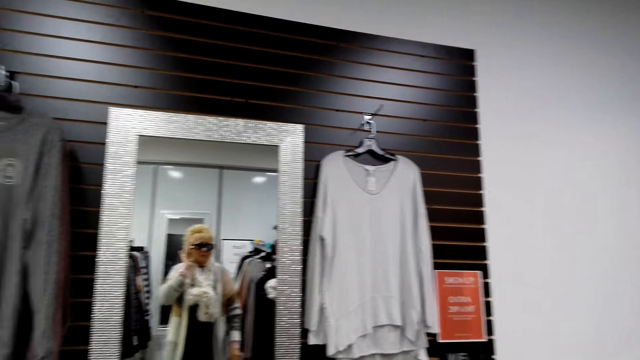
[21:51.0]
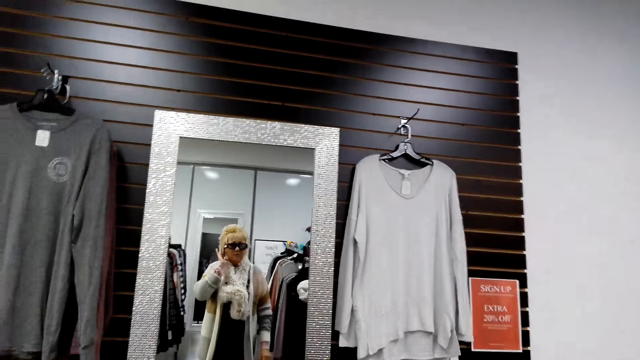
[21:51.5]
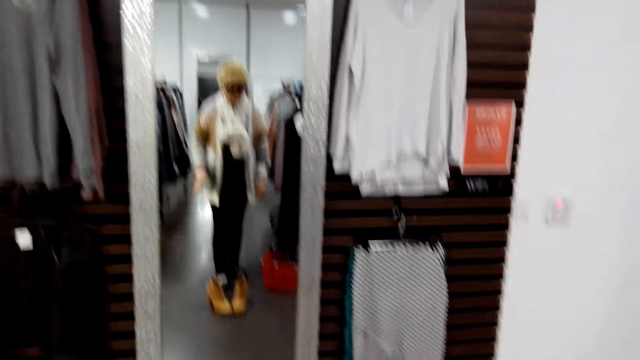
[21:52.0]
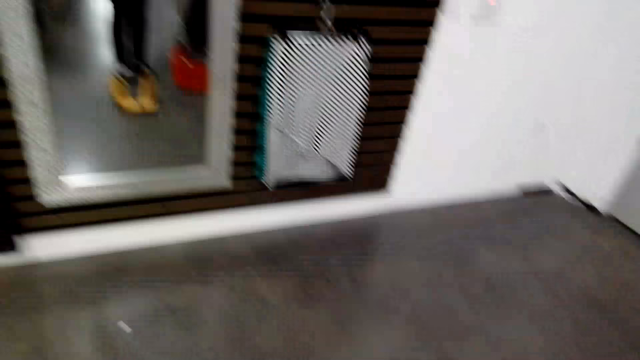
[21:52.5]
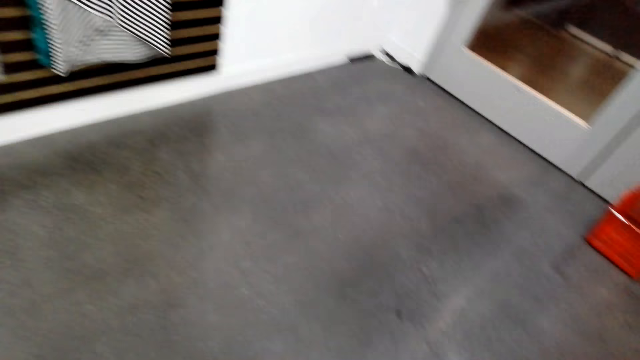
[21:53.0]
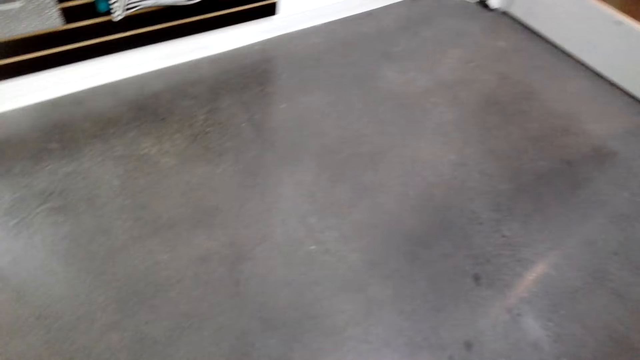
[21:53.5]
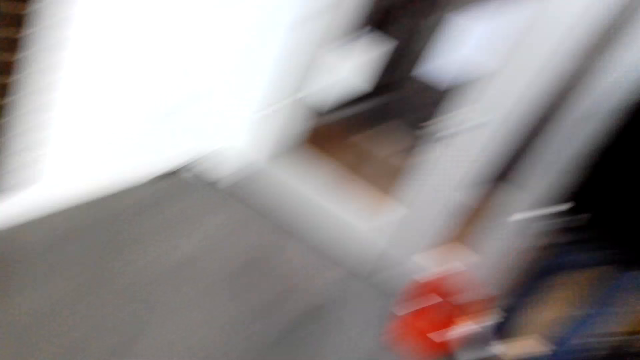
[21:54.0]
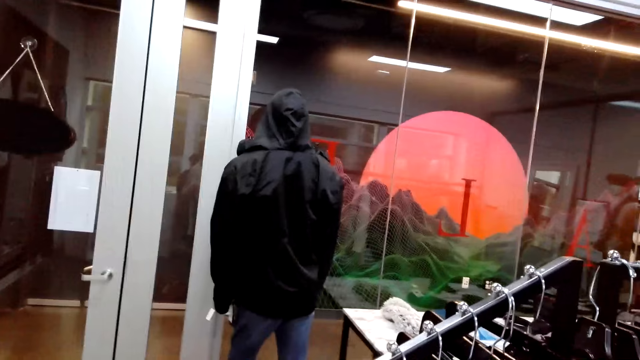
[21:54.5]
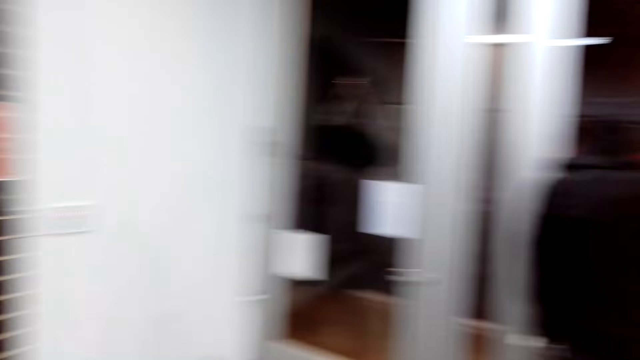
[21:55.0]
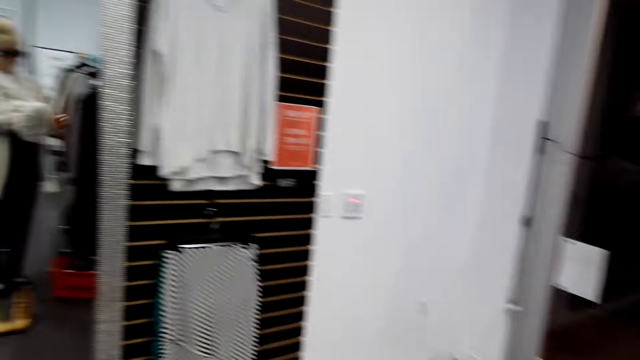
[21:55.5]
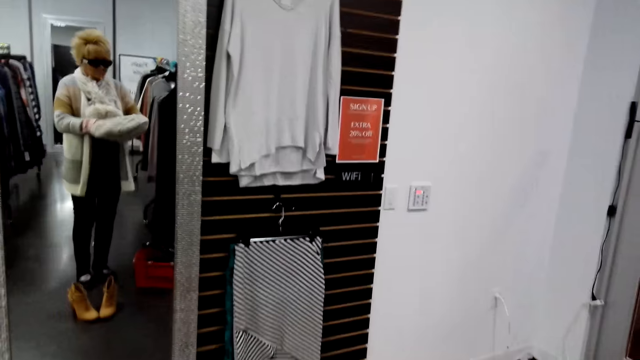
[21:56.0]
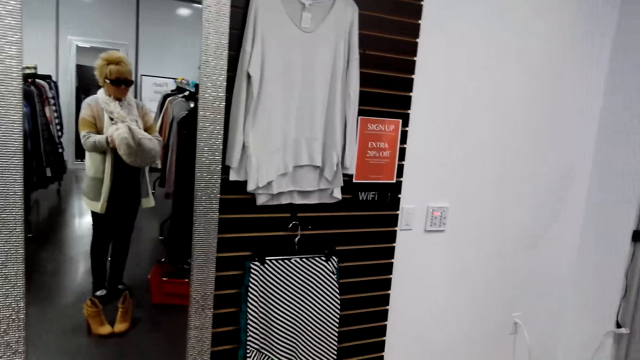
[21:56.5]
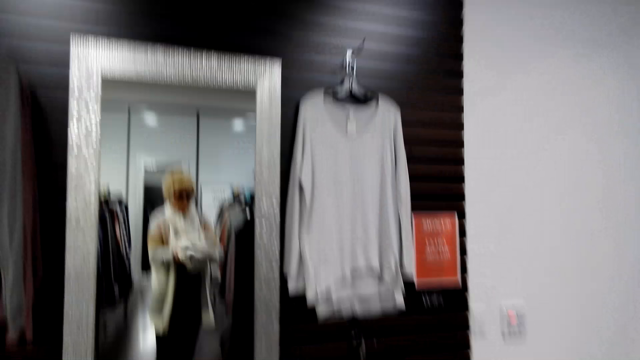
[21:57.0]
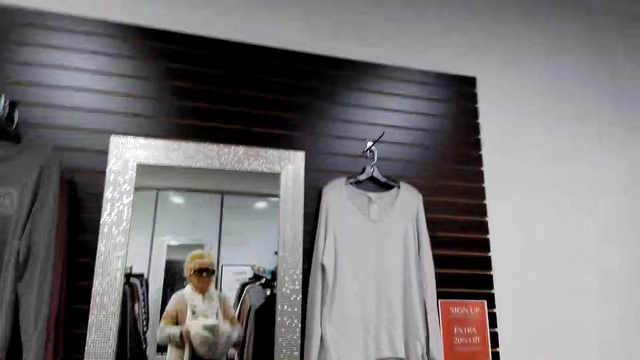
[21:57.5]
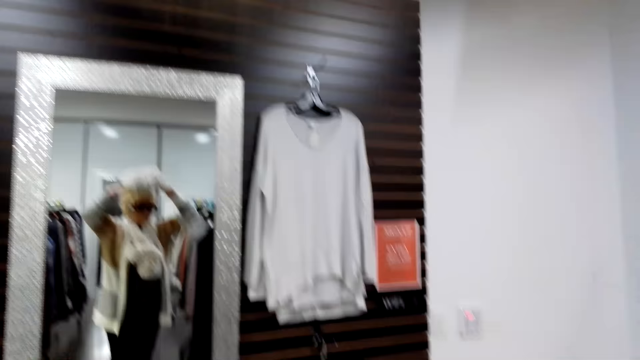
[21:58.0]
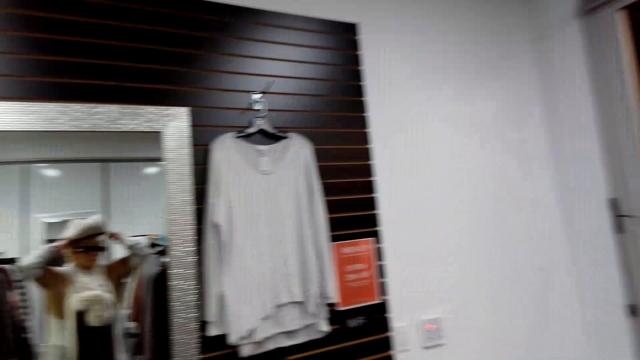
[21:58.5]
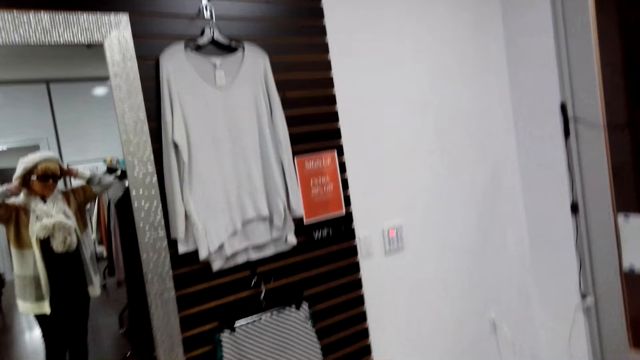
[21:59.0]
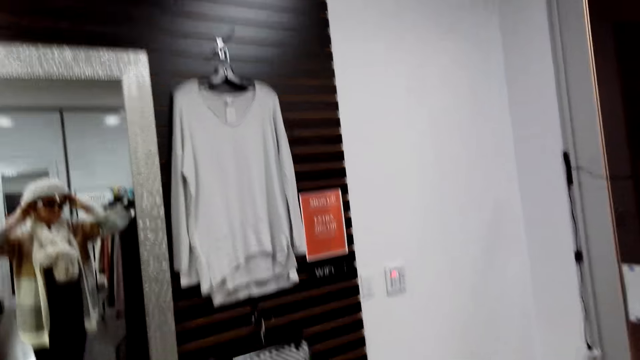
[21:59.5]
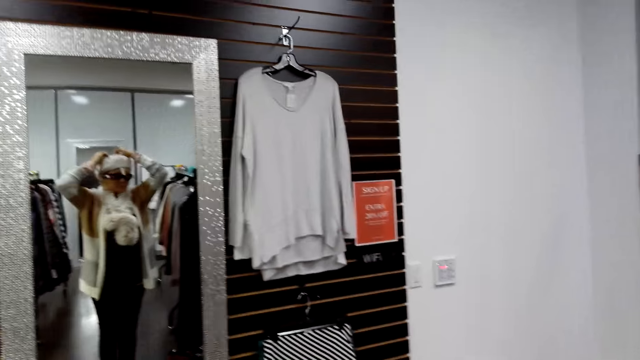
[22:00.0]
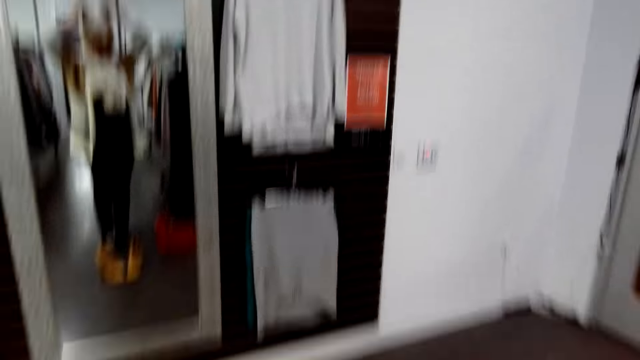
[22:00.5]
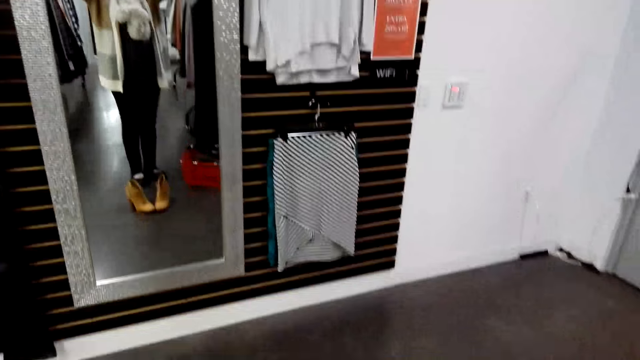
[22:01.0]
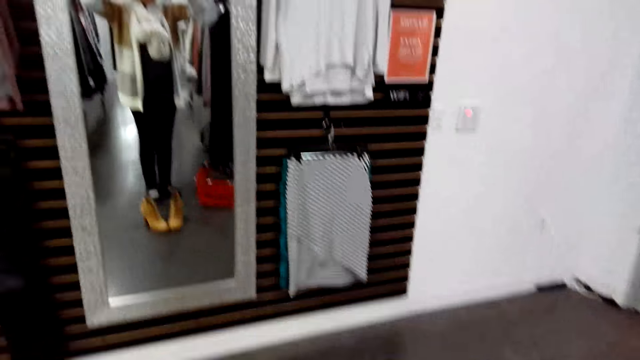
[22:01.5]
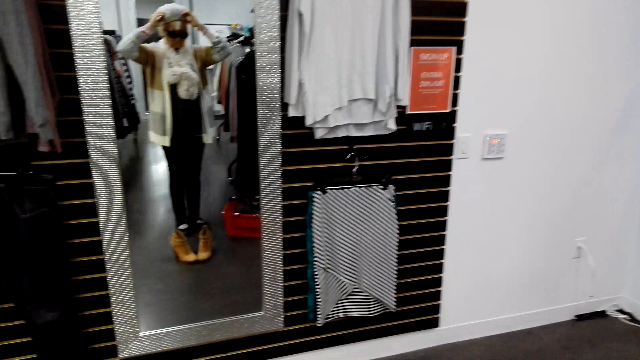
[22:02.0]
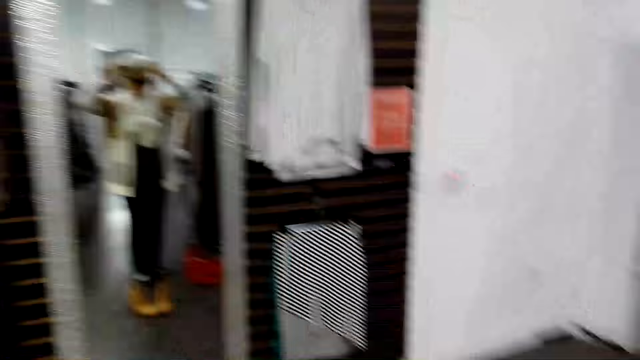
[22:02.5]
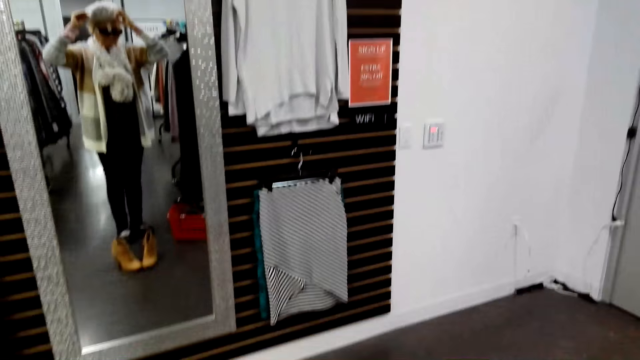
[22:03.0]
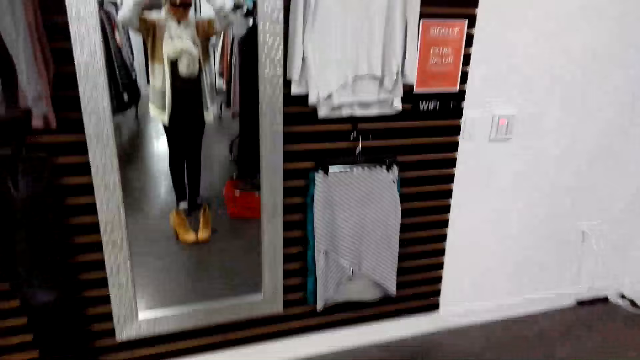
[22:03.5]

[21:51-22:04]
The camera wearer looks around. They take a hat. They put on the hat.

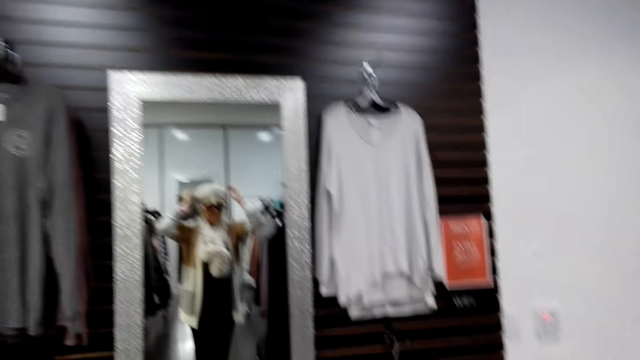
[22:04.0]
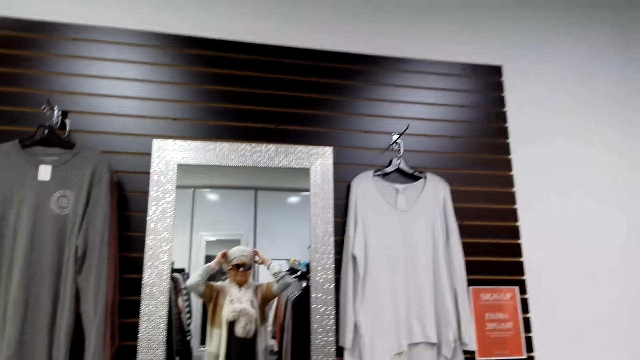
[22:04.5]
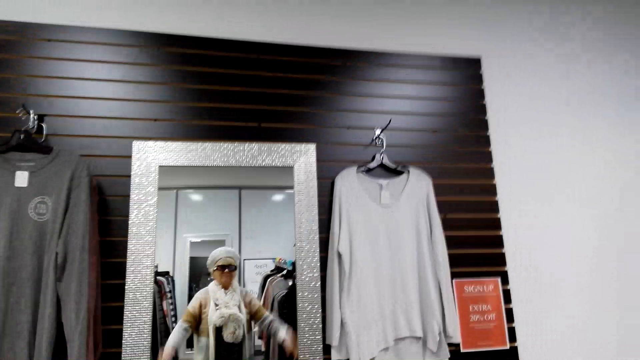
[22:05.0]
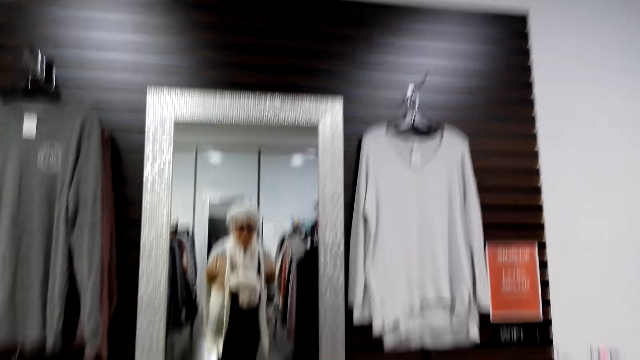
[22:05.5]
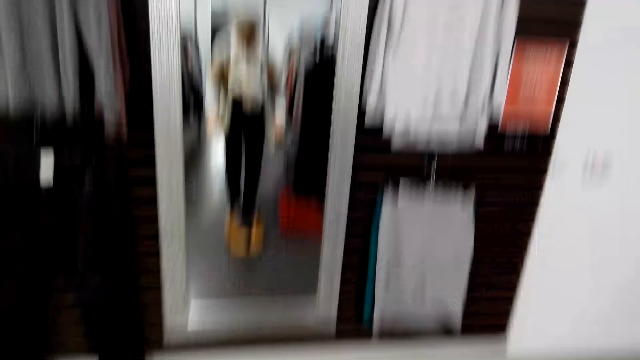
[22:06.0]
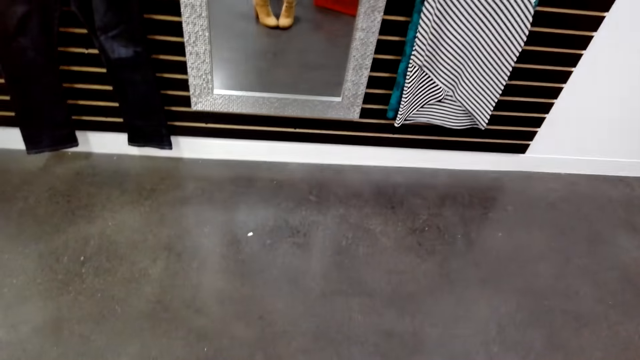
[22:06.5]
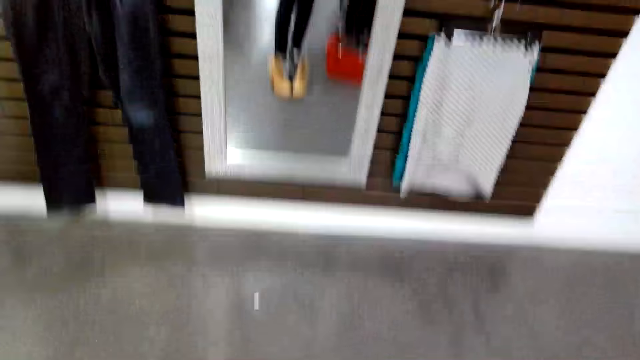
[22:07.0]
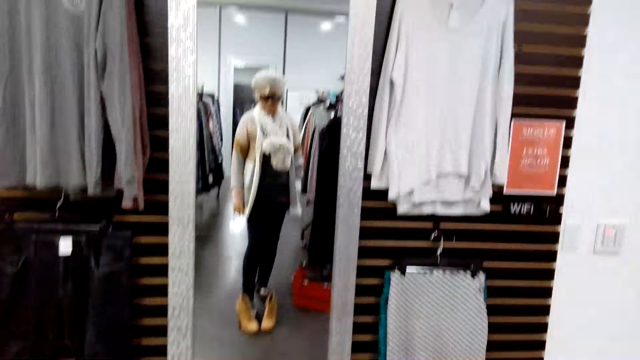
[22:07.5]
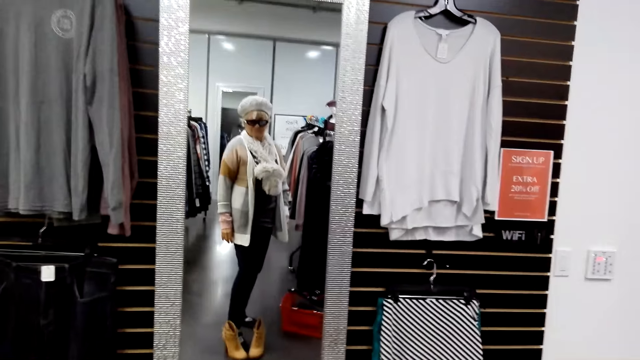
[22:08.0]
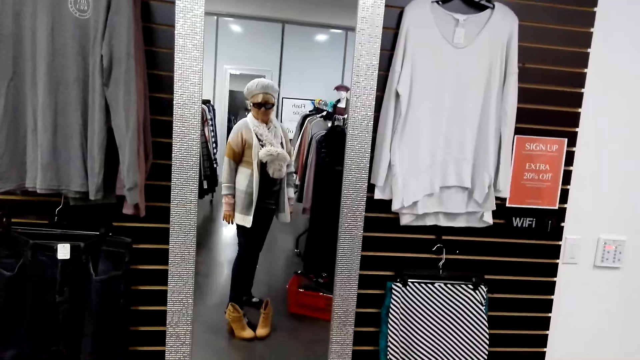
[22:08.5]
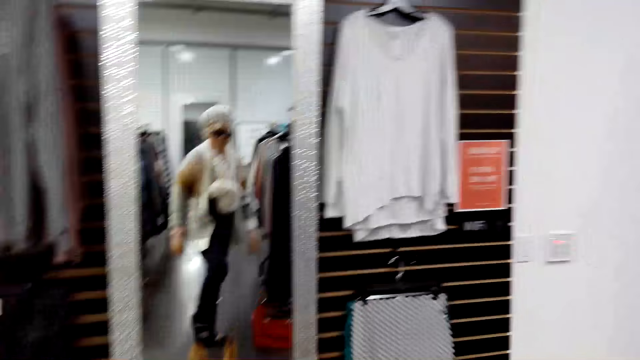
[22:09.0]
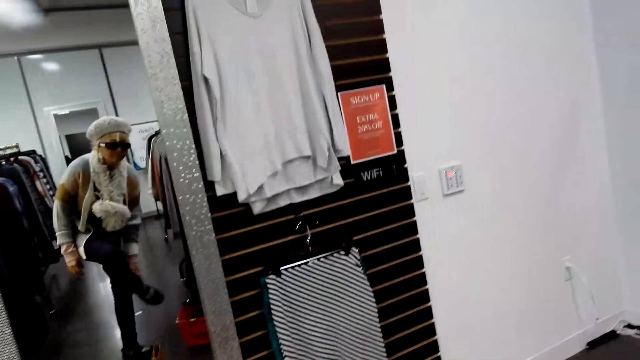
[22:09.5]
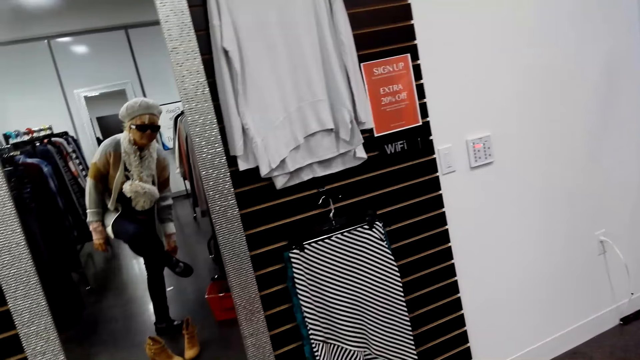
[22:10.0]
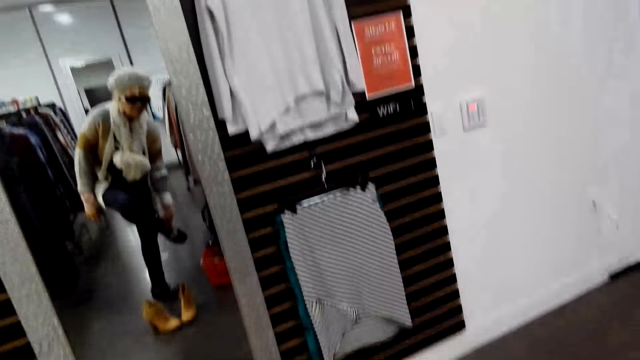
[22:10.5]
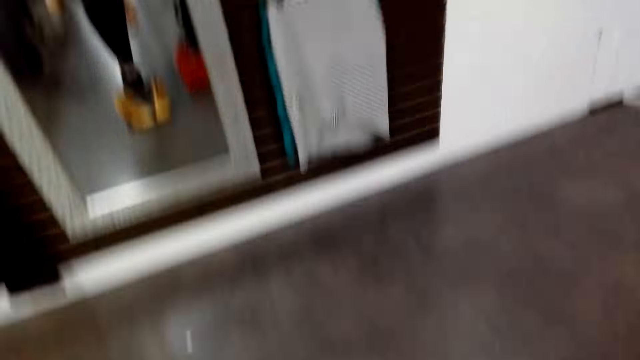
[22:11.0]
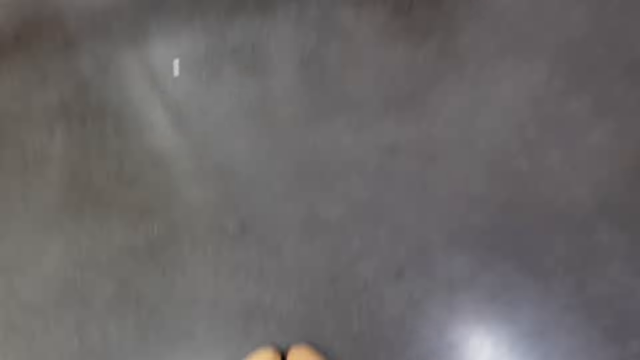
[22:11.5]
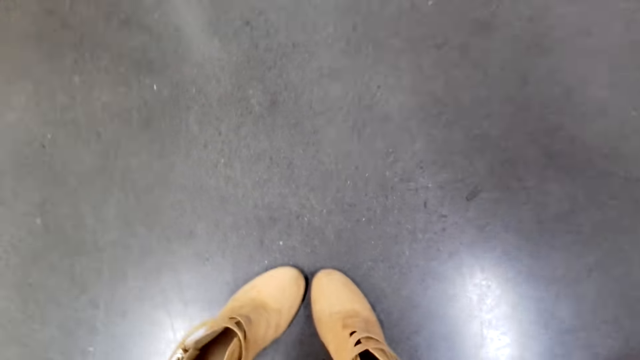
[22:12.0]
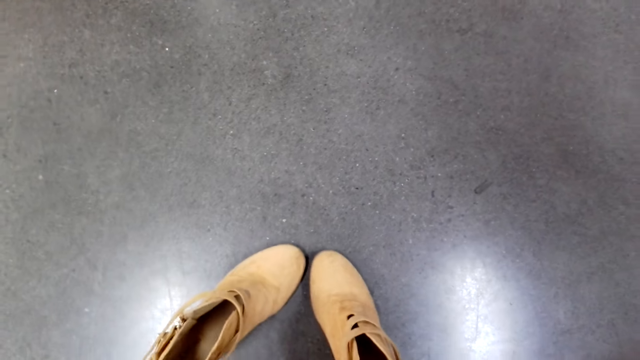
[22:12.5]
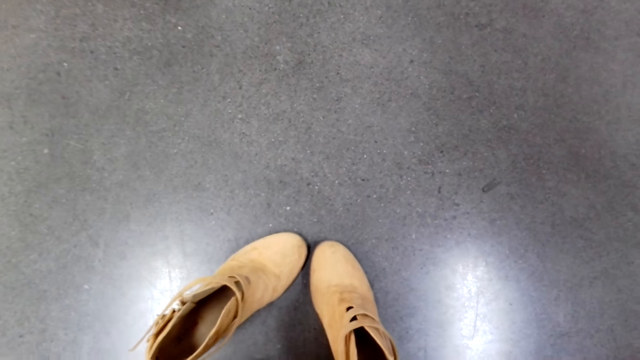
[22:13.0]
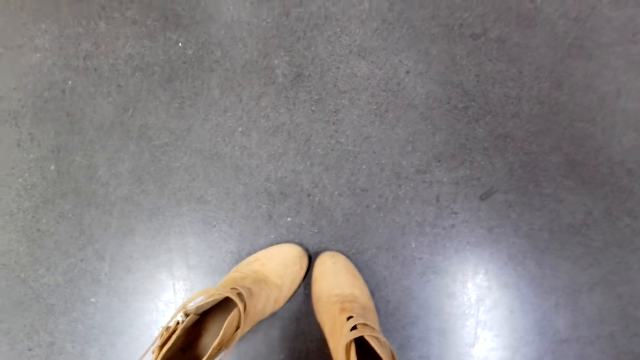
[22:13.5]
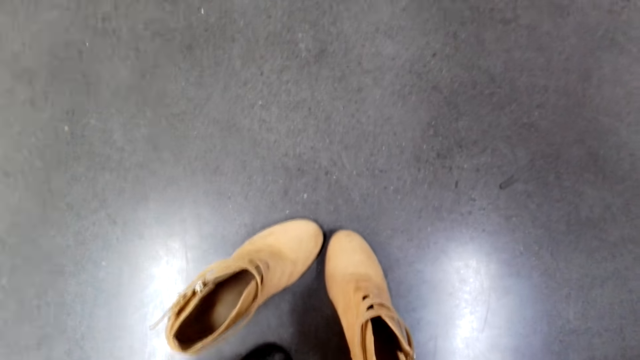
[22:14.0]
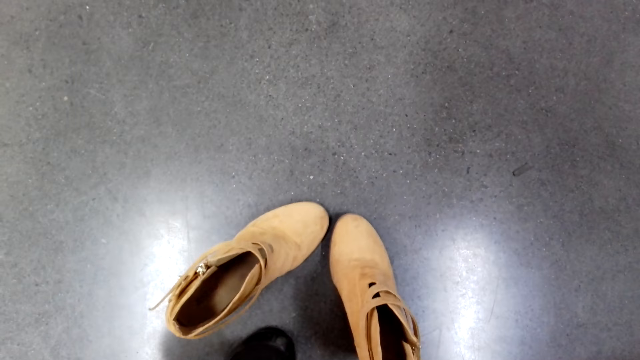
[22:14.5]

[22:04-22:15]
The camera wearer looks at herself in the mirror. She touches her foot. She looks around. She removes her shoes.
